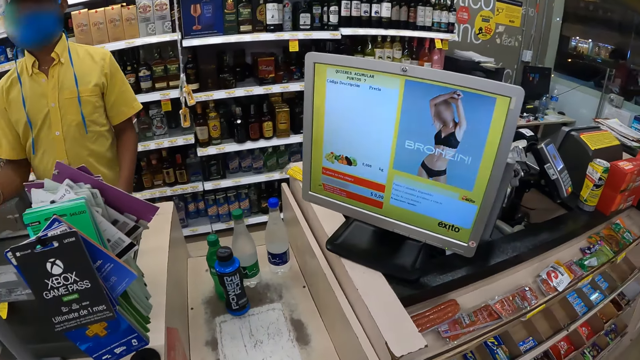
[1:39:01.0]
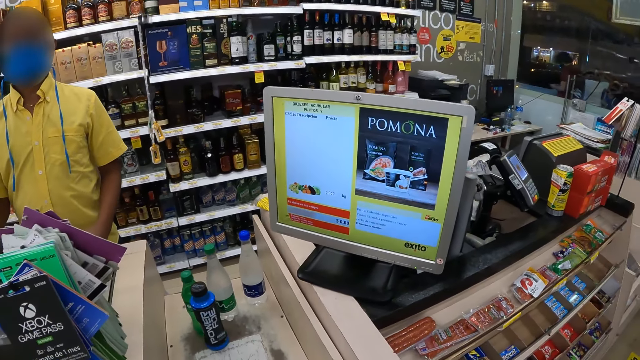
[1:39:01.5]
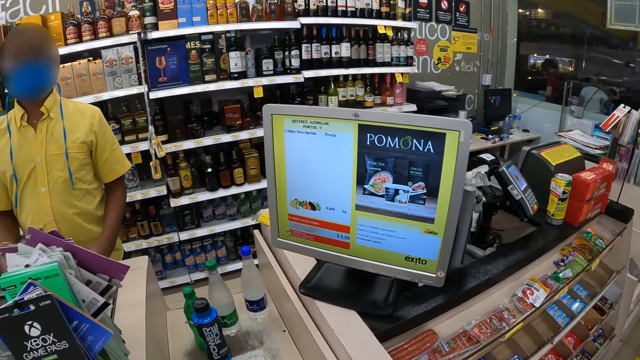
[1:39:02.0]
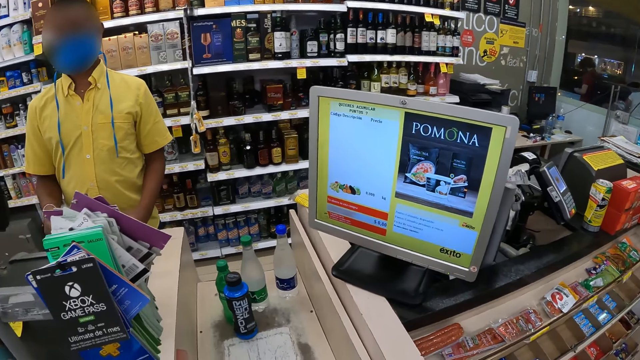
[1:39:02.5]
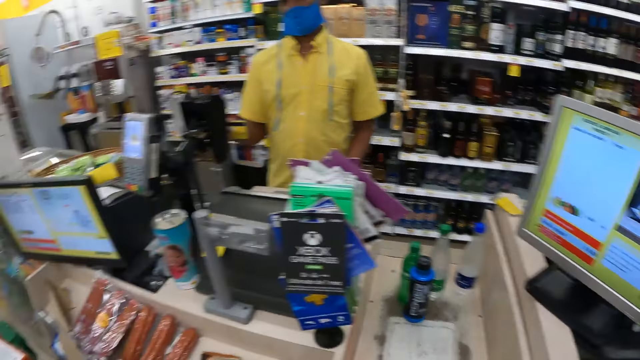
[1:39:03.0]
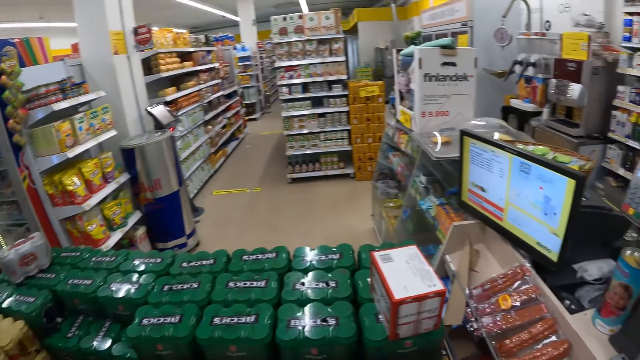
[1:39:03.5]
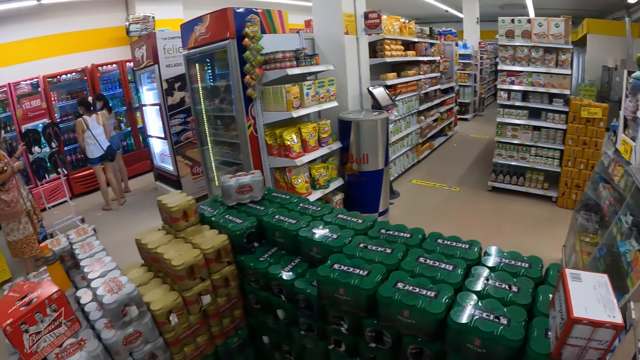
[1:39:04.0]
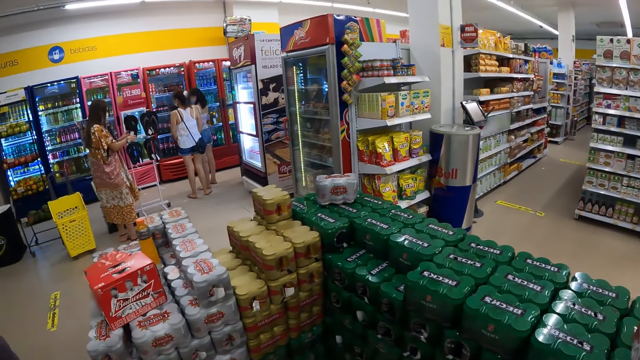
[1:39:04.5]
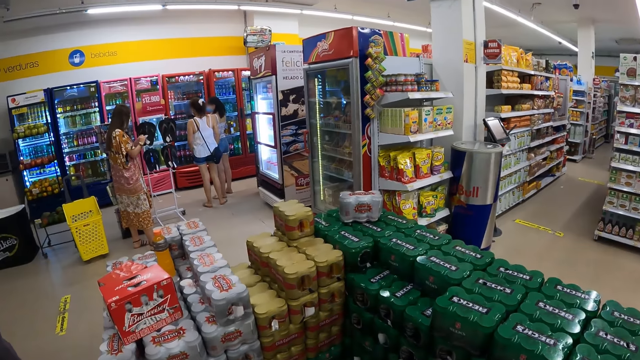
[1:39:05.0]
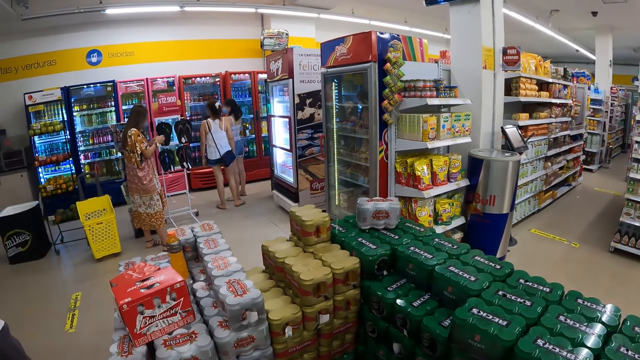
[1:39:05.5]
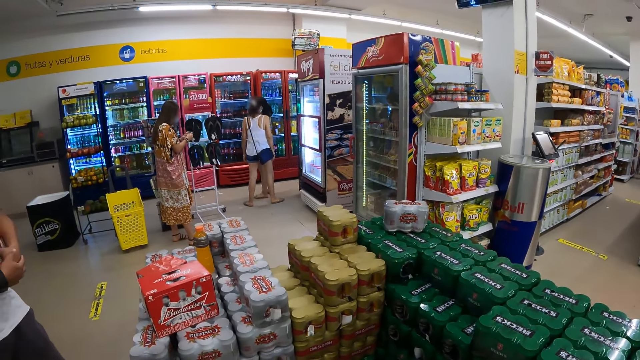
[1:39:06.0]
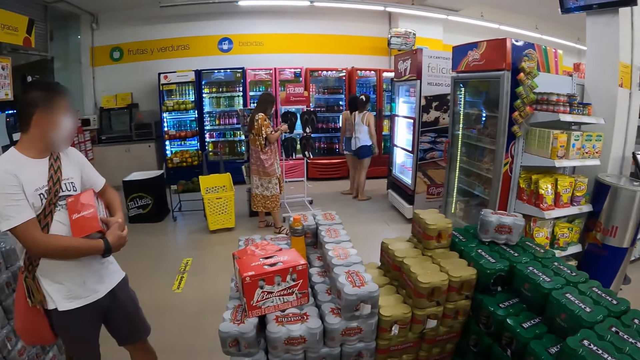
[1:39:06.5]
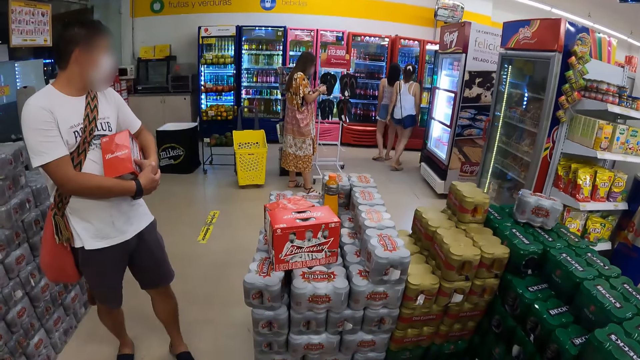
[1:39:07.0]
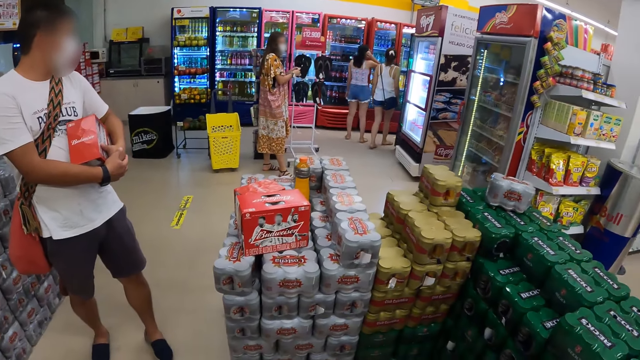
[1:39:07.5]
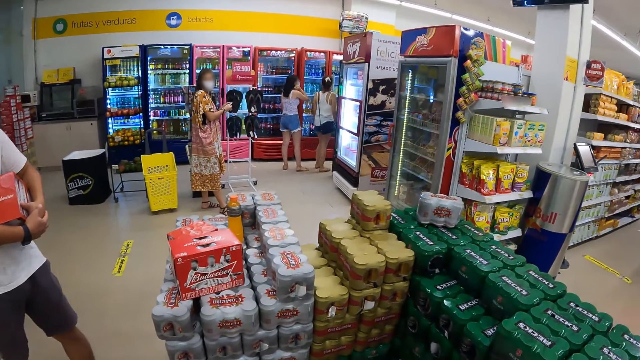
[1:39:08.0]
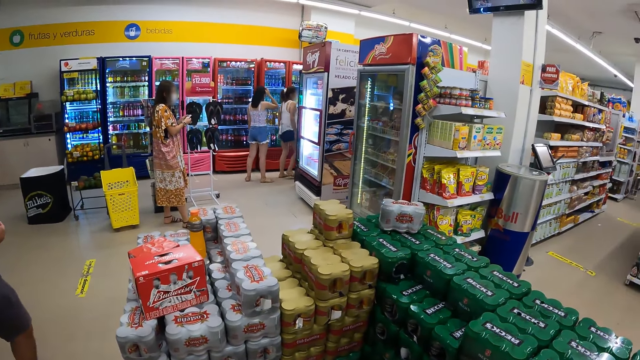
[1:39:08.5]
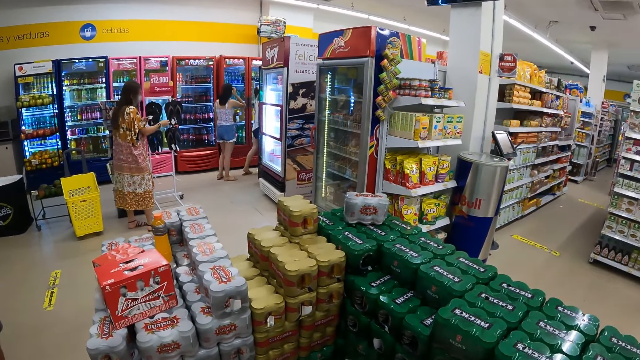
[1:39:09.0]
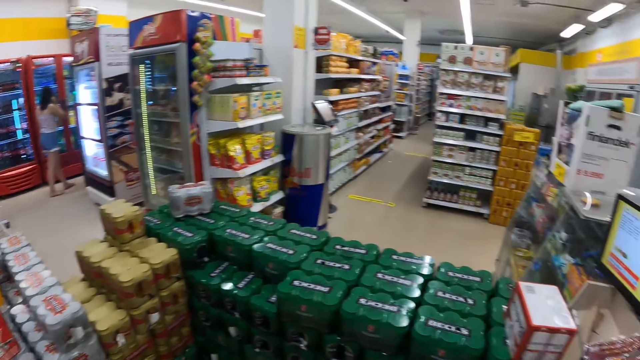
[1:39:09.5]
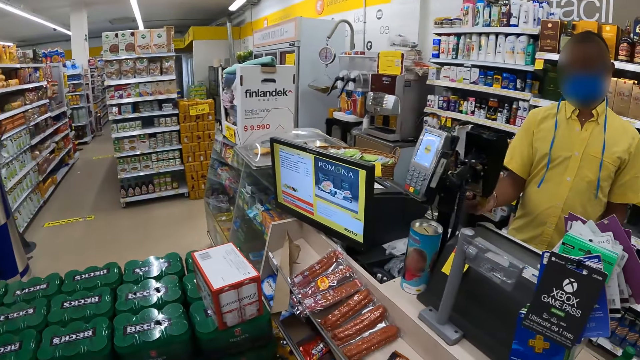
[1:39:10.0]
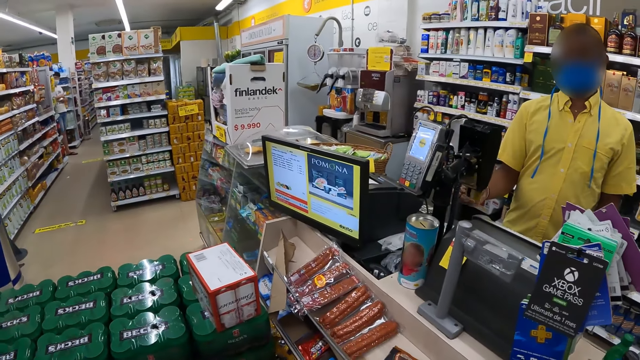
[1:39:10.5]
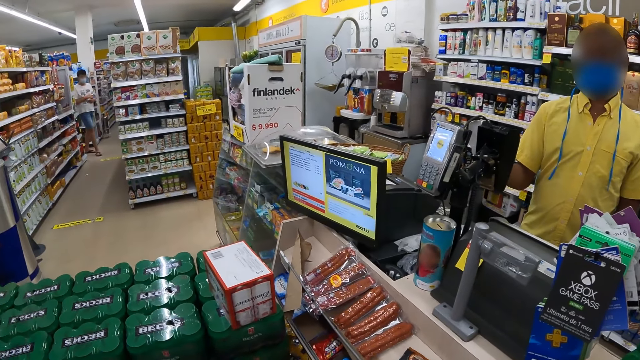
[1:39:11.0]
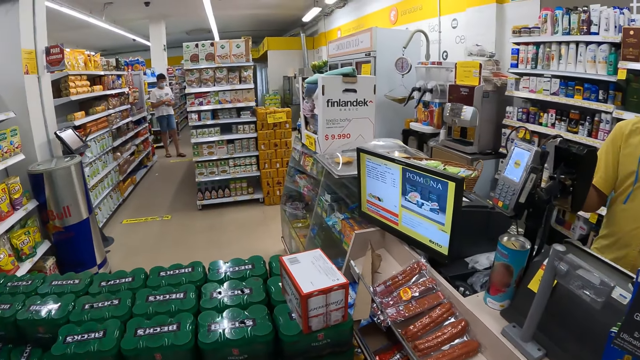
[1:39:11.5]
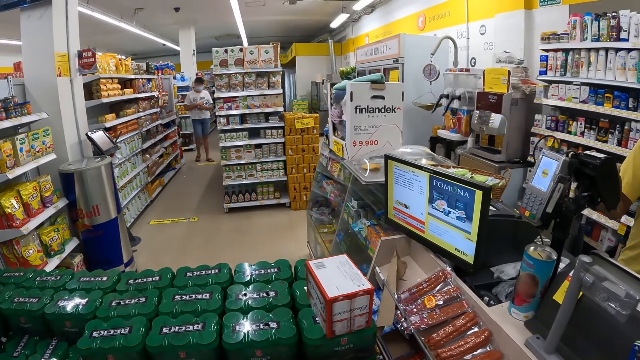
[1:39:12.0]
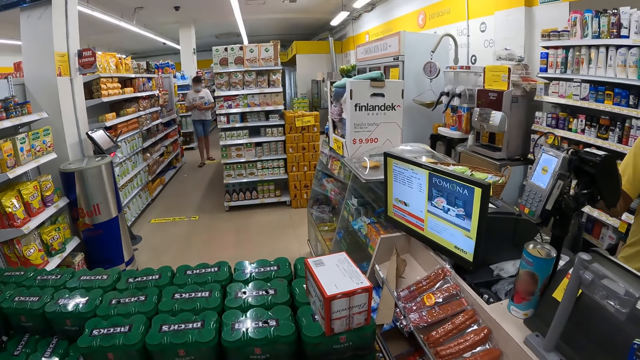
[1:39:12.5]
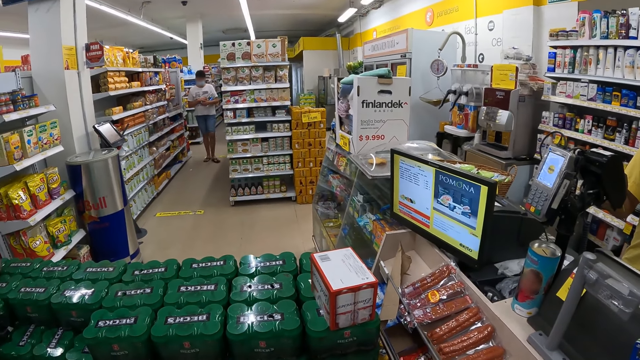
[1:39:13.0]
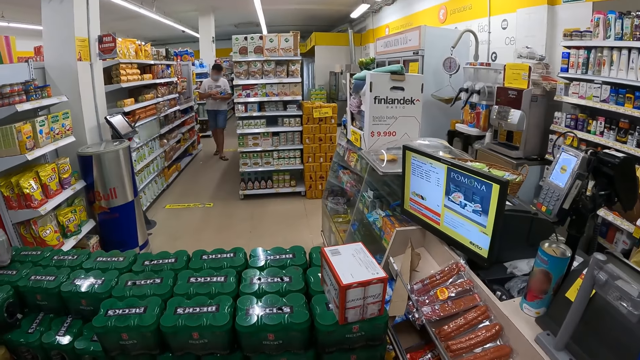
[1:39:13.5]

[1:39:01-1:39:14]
The camera wearer looks around. The man operates a POS machine on the counter table with his right hand.

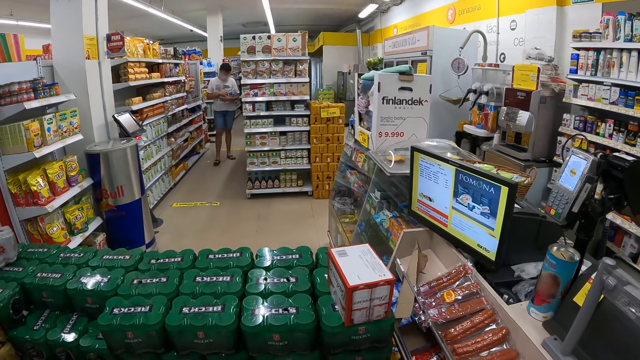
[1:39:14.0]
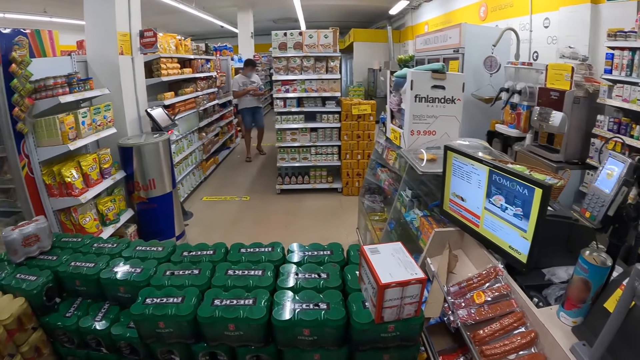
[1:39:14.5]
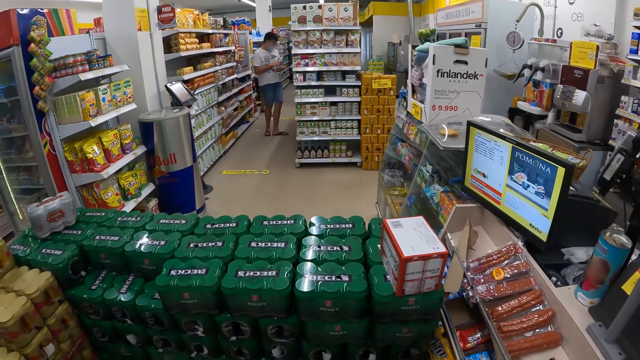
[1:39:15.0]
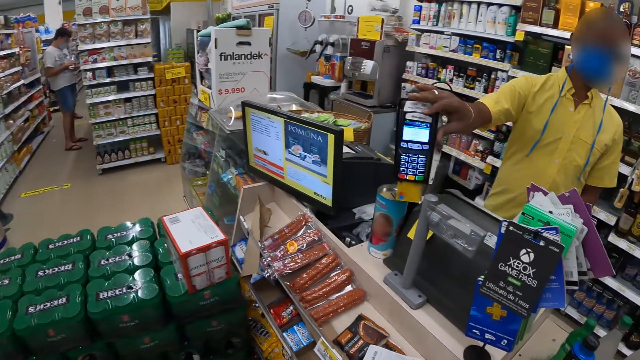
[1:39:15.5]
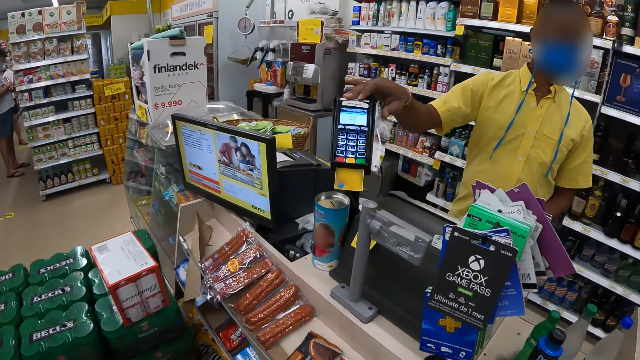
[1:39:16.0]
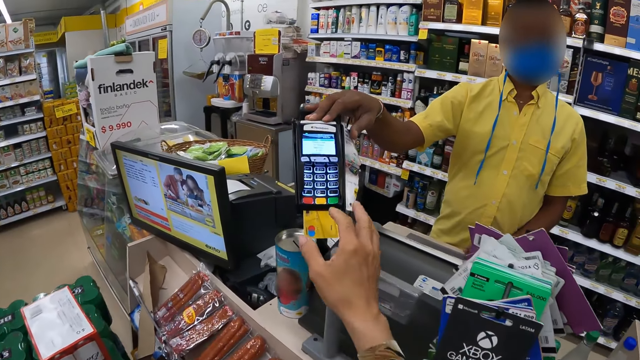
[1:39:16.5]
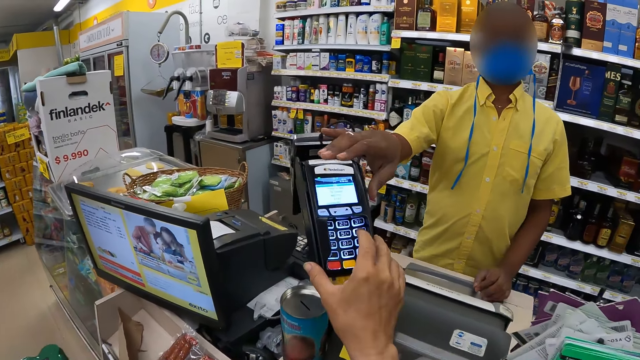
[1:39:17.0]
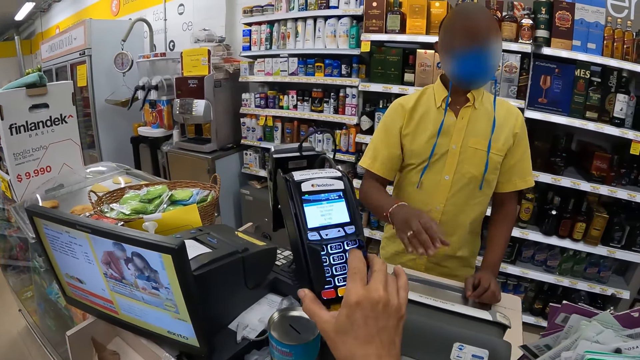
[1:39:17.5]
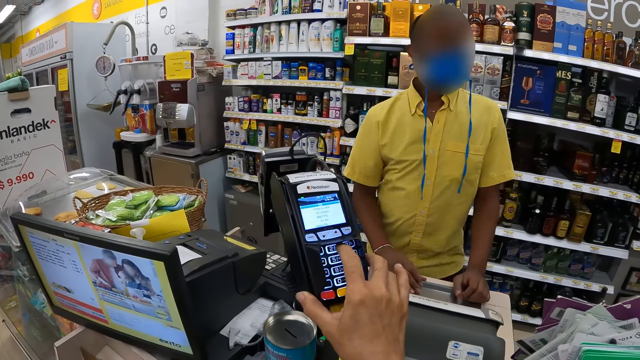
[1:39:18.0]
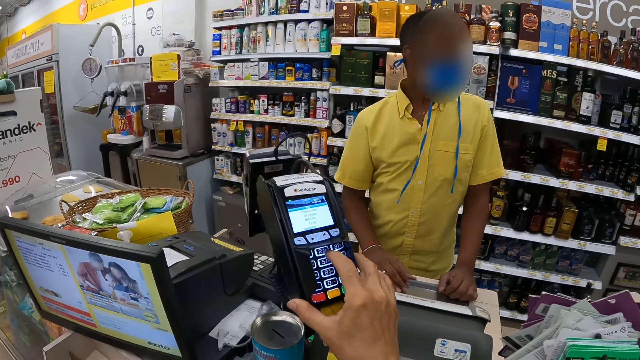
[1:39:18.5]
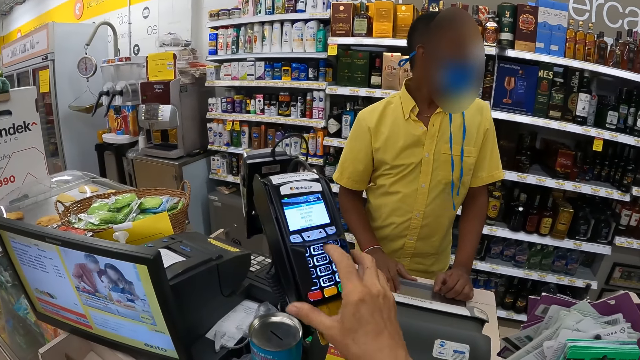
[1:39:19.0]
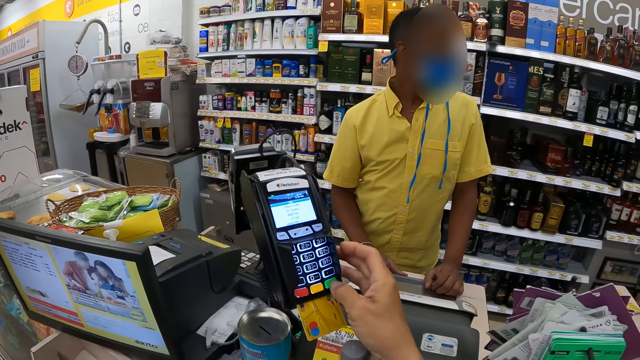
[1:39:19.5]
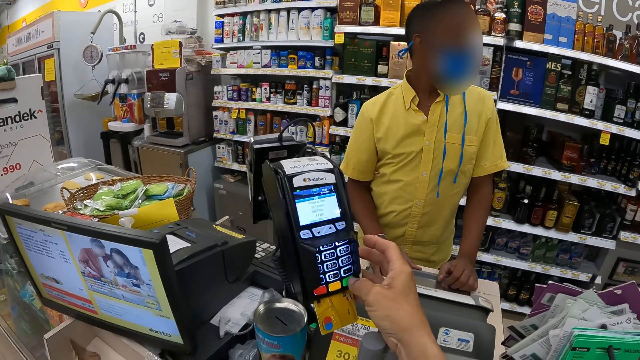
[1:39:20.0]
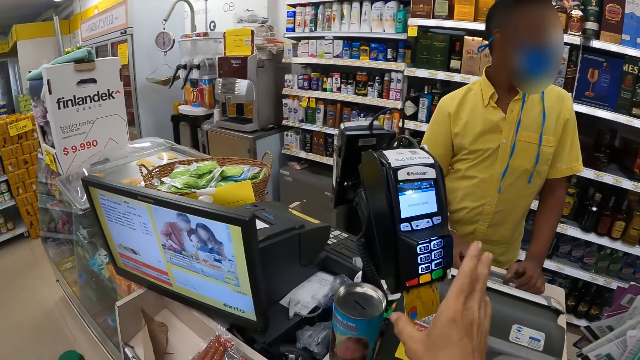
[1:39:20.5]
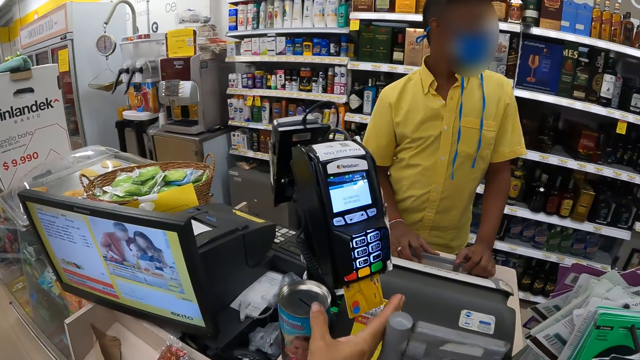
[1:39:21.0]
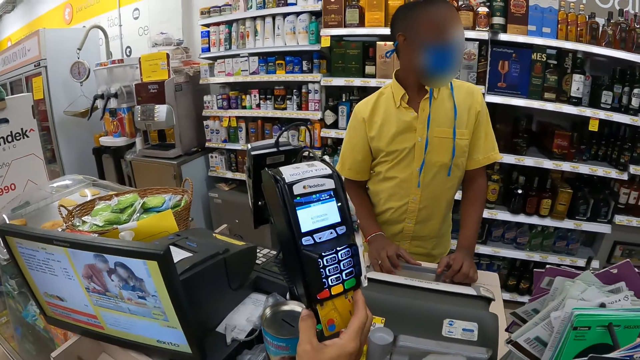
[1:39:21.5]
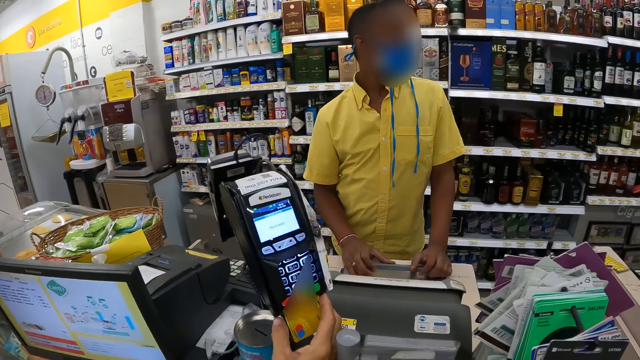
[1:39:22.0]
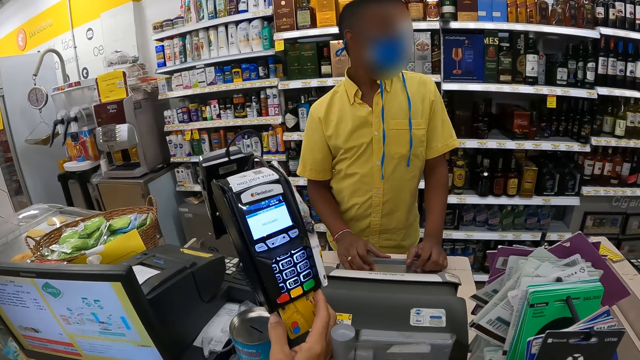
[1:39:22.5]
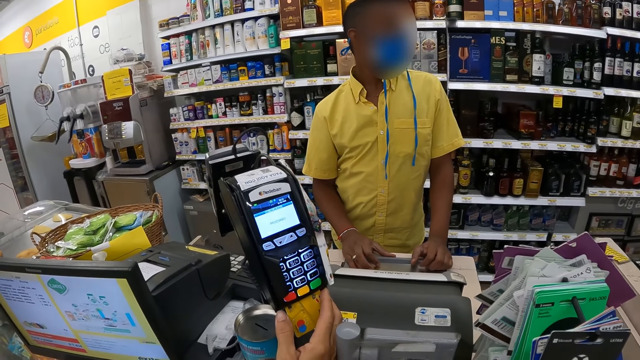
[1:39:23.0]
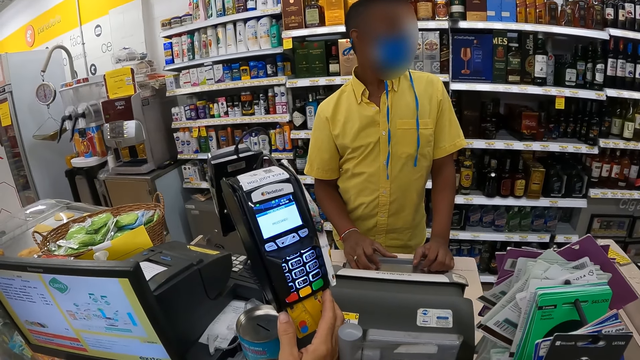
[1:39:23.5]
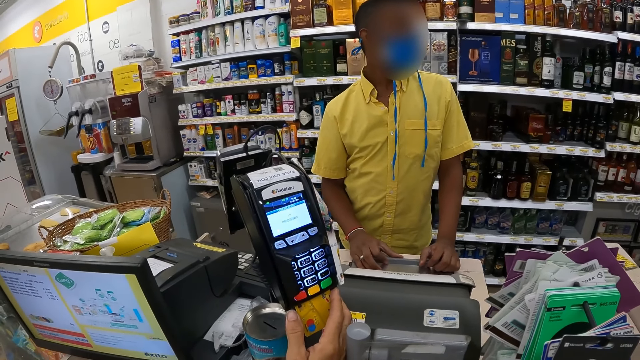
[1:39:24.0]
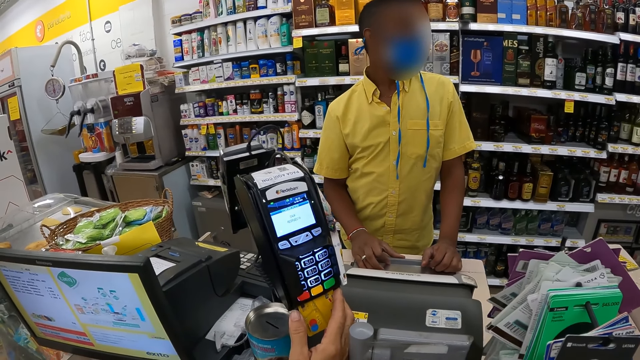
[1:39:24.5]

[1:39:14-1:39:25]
The man turns the POS machine on the countertop towards the camera wearer with his right hand. The camera wearer turns towards the man. The man places his left hand on the countertop. The camera wearer presses some button on the POS machine on the countertop with her right hand. The man removes his right hand from the POS machine on the countertop, places his right hand on the countertop, and taps the countertop with both hands. The camera wearer holds an ATM card with the right hand.
